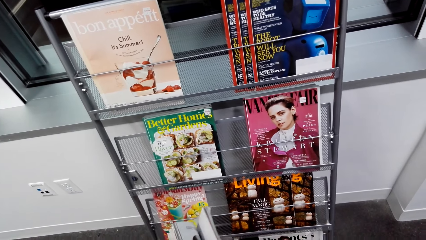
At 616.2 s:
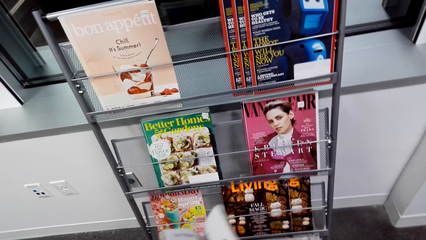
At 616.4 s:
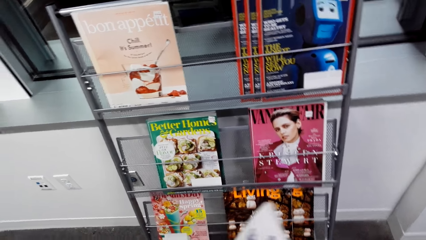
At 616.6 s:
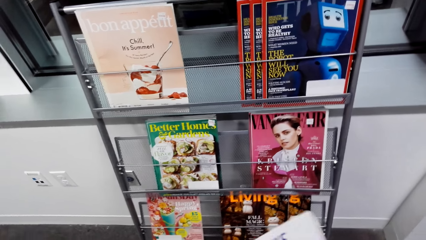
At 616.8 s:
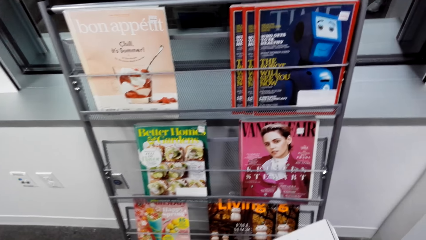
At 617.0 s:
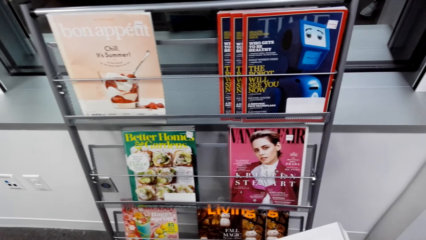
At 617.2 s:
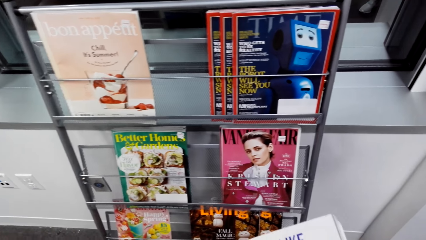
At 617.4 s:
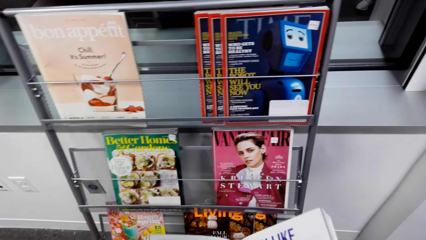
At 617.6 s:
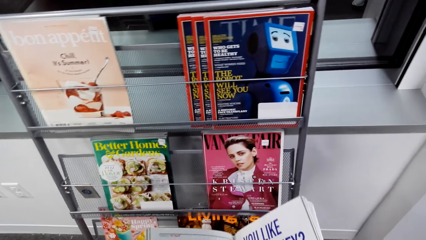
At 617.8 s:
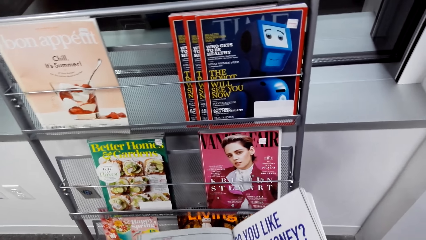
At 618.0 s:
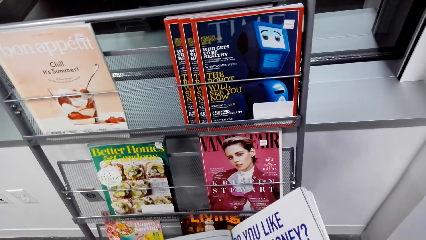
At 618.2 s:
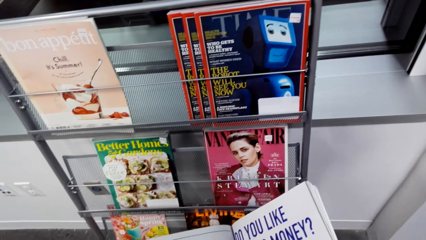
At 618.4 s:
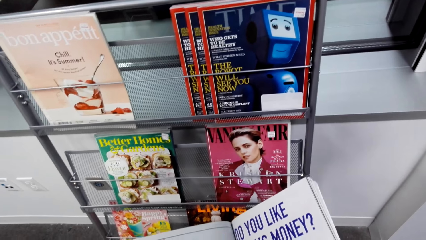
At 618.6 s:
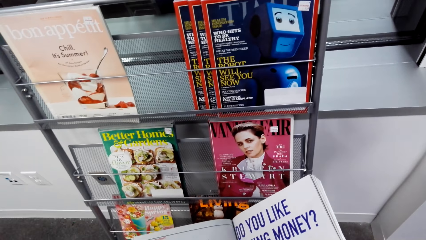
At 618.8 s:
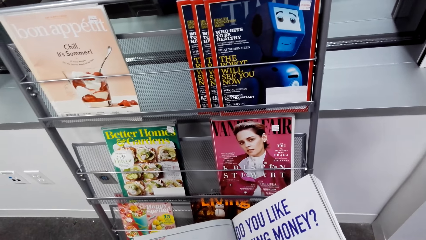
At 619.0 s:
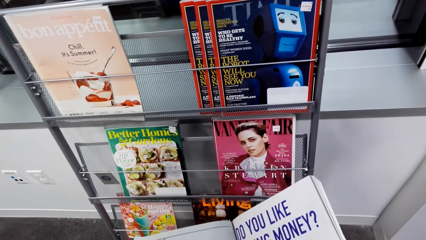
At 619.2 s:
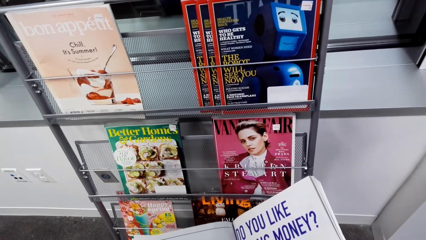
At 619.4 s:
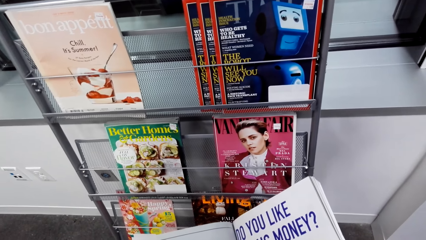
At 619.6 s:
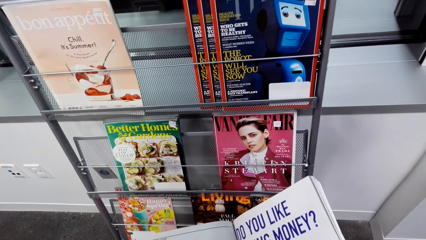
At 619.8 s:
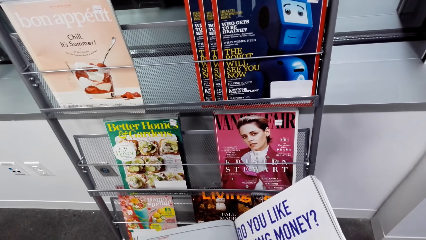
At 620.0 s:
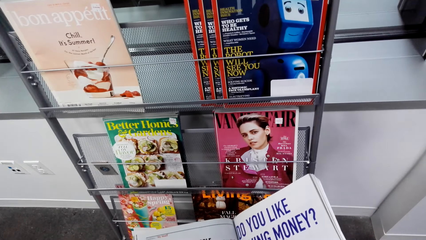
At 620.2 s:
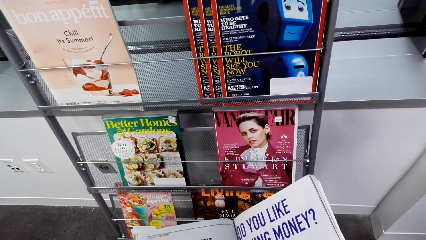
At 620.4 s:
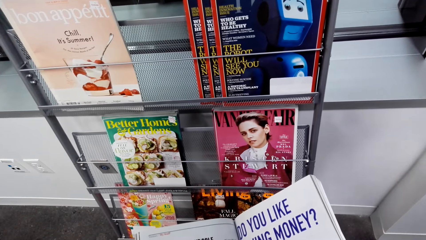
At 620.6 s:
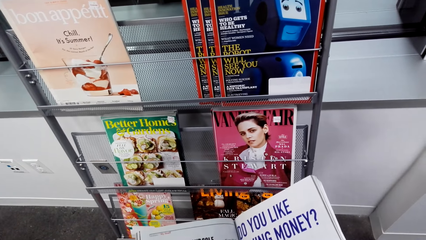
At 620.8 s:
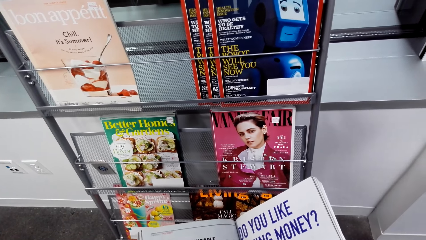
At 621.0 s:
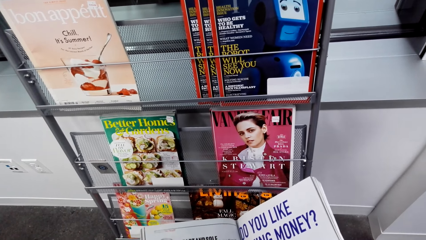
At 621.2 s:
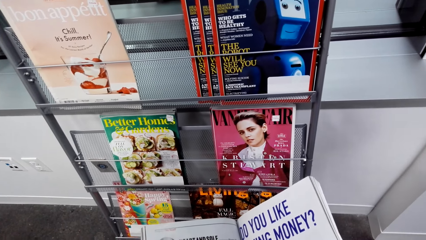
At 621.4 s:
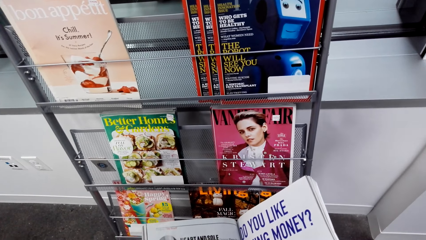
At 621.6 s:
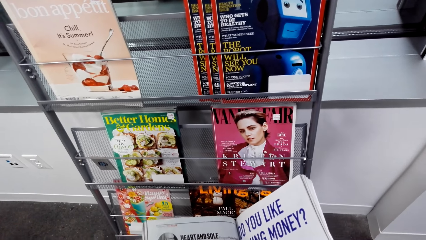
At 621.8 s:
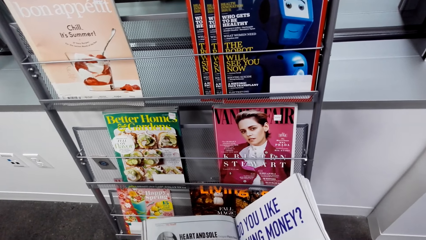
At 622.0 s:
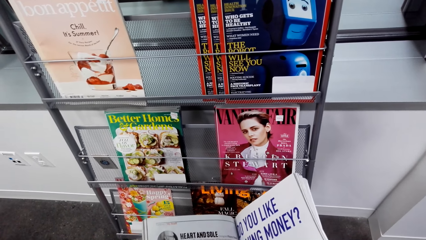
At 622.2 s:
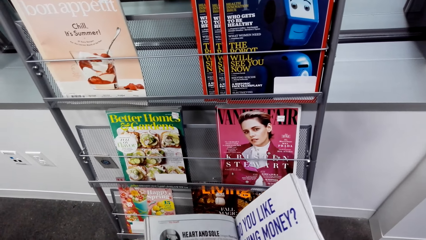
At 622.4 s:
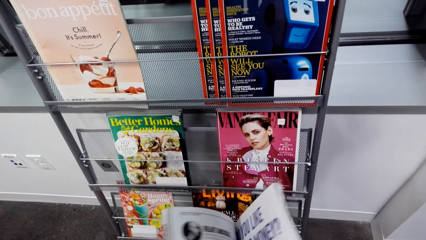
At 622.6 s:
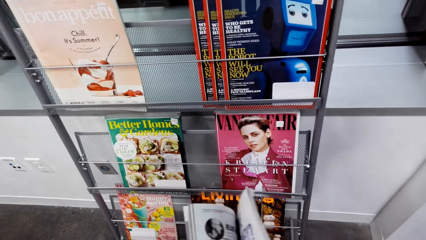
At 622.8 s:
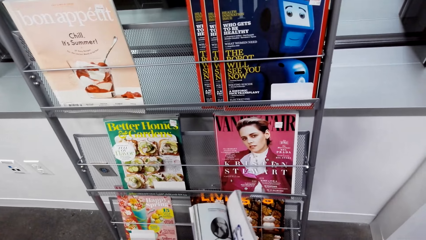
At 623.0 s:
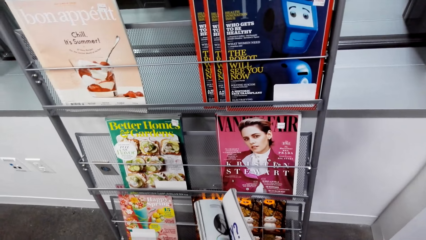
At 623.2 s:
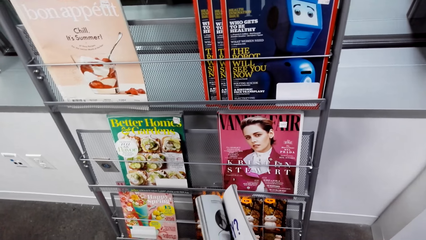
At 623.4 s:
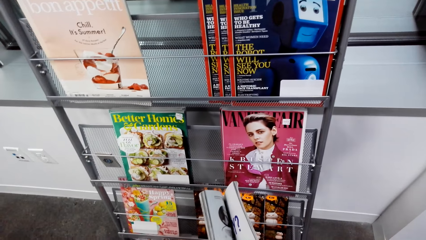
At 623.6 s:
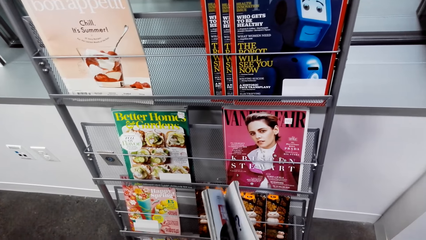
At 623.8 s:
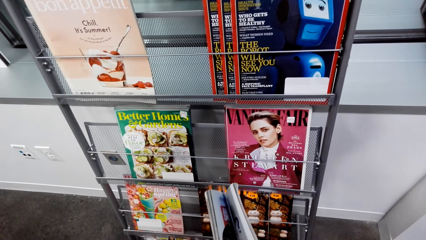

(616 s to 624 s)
The camera wearer reads the magazine.

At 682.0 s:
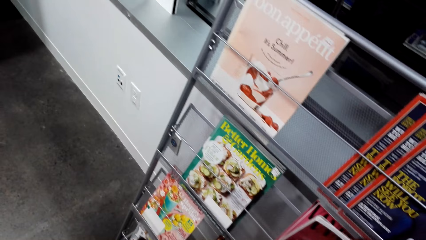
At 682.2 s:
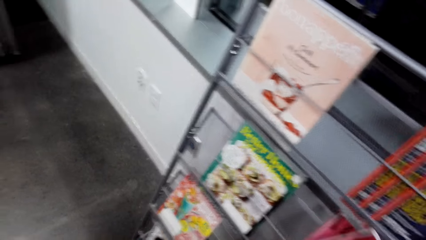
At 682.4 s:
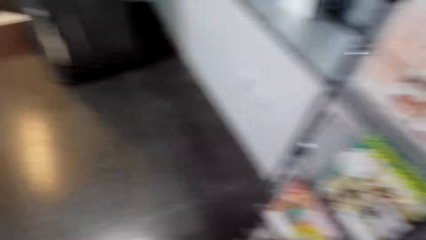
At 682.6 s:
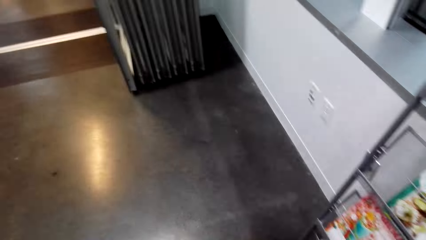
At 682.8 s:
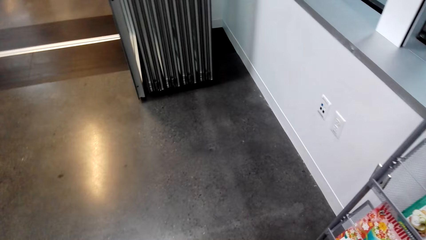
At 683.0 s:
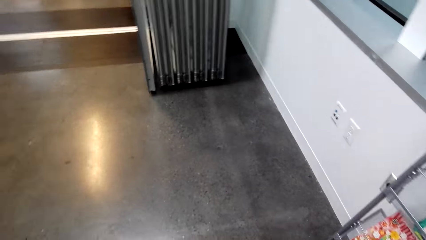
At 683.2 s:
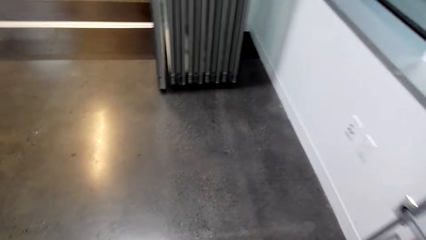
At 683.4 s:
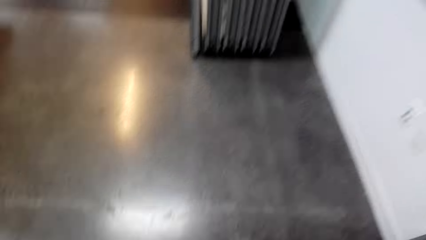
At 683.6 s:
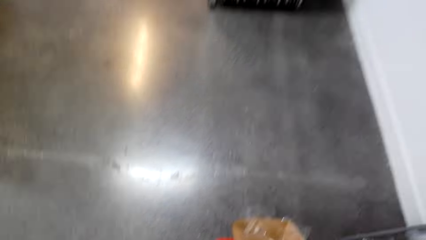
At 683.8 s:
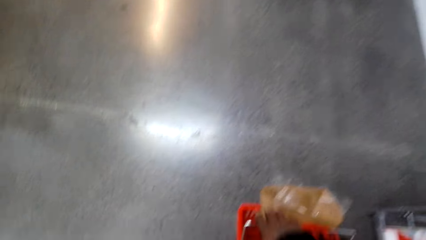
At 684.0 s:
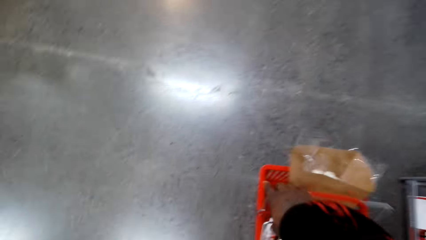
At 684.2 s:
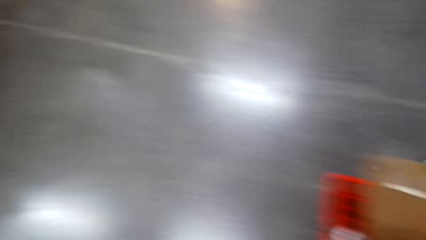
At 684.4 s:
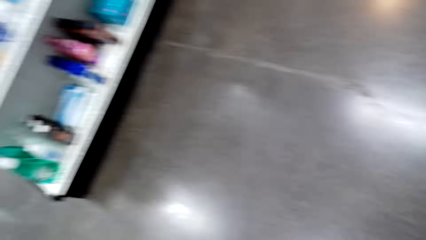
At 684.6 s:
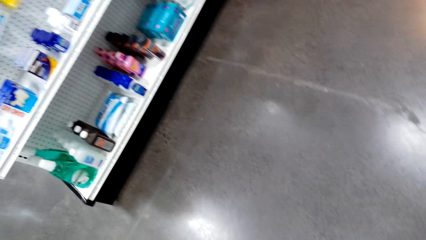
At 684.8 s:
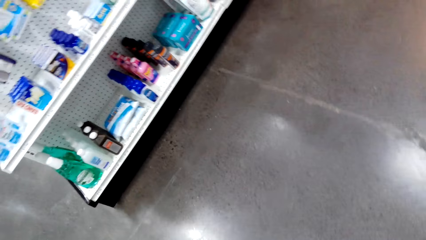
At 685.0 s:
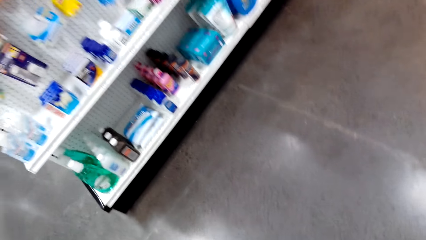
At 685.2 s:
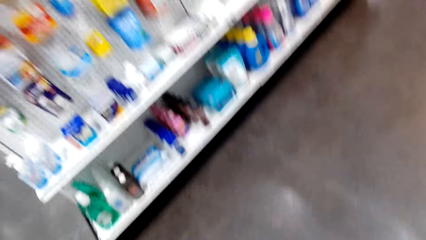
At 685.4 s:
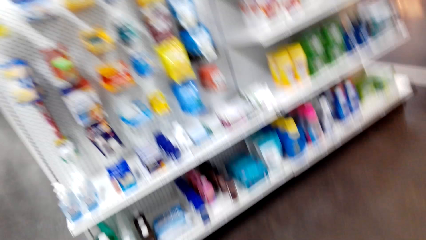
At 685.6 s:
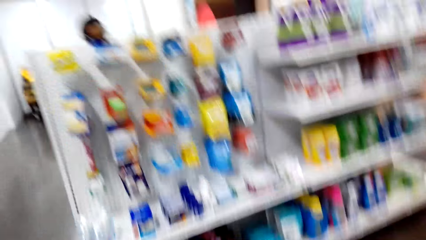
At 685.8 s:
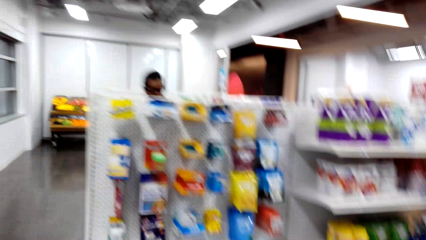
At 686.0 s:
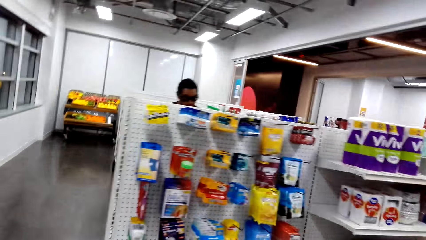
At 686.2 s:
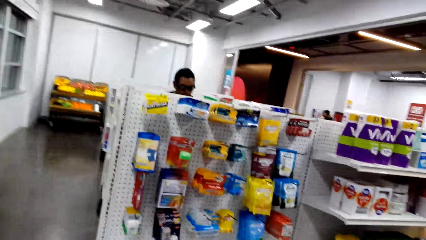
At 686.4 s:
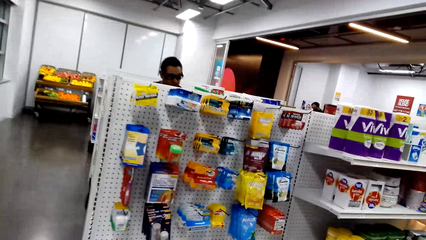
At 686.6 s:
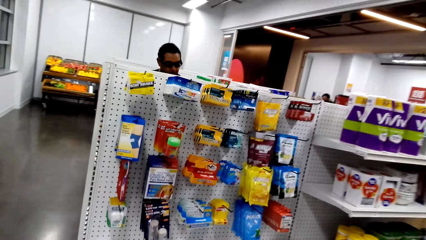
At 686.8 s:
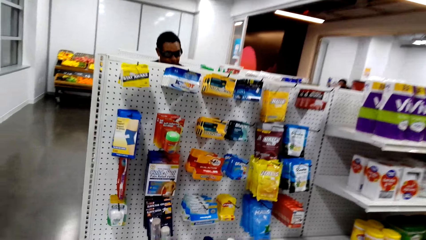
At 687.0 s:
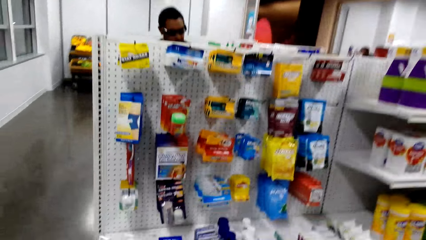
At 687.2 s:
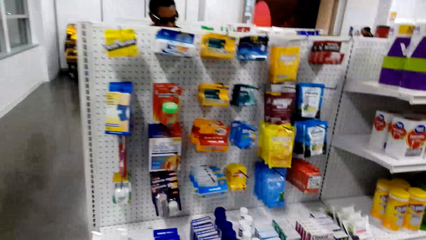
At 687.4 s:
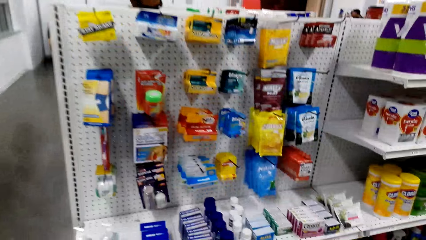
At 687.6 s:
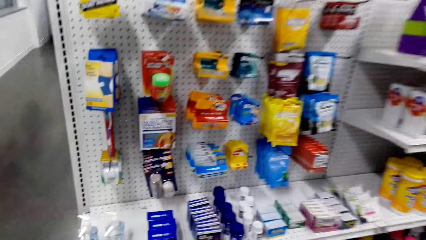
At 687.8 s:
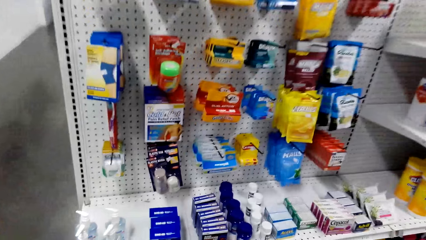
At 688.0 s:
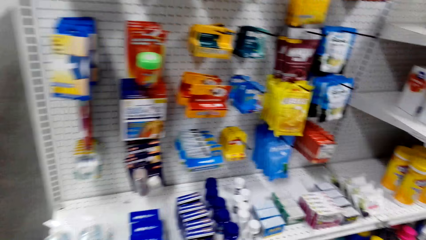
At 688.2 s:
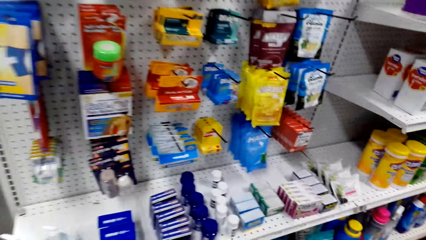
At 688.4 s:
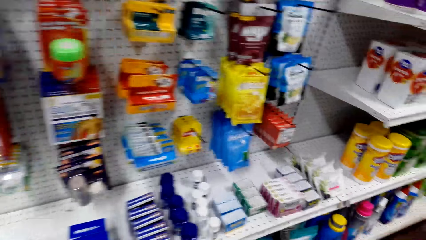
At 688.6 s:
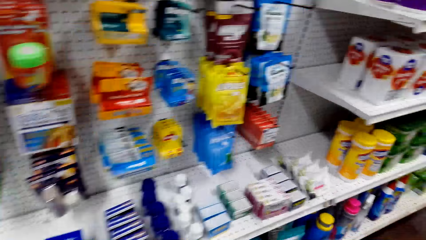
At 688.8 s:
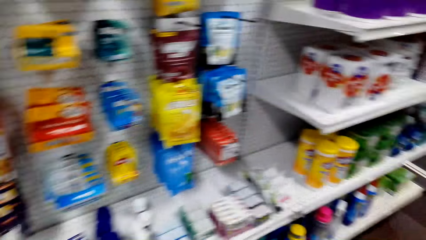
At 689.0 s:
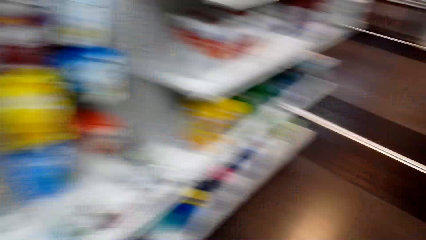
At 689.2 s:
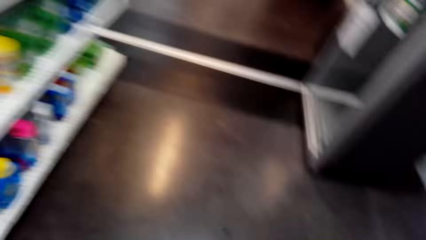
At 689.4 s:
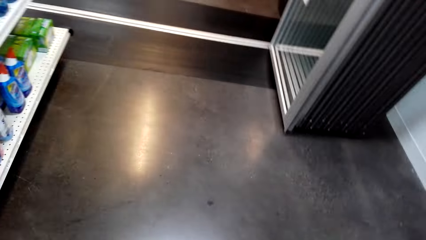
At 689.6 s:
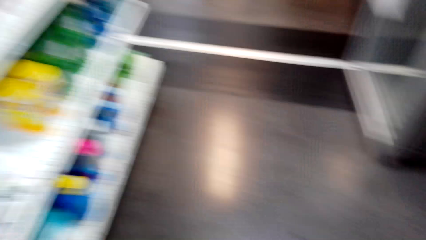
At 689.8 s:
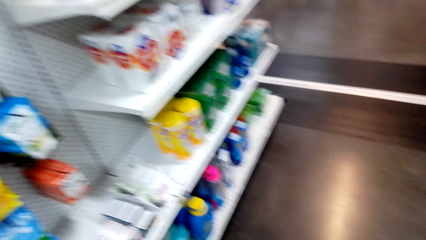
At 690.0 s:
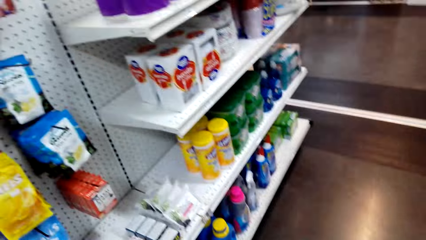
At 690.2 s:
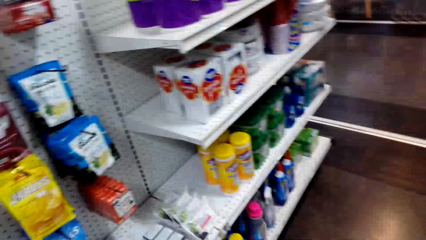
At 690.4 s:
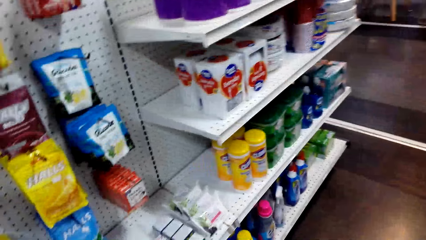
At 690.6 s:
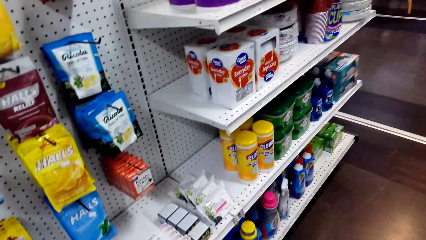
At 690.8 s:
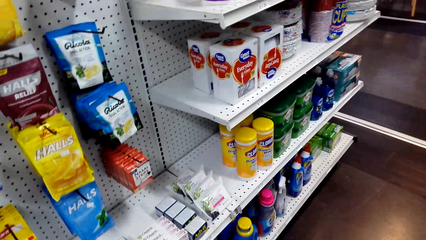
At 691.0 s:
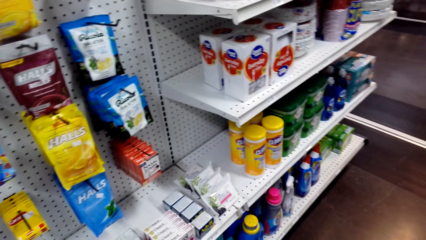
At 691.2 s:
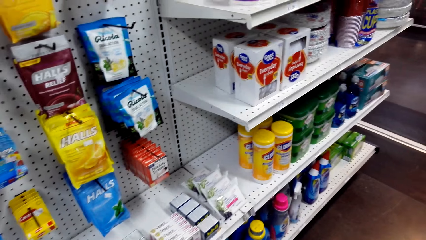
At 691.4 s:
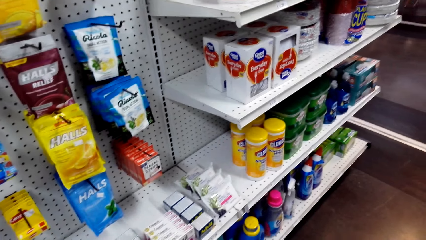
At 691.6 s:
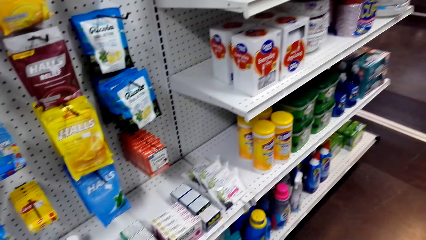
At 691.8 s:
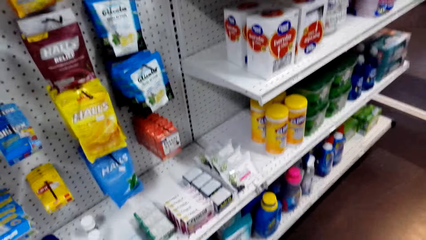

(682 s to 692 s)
The camera wearer puts the book back to the rack. They walk in the supermarket. A person selects items from the shelf.
